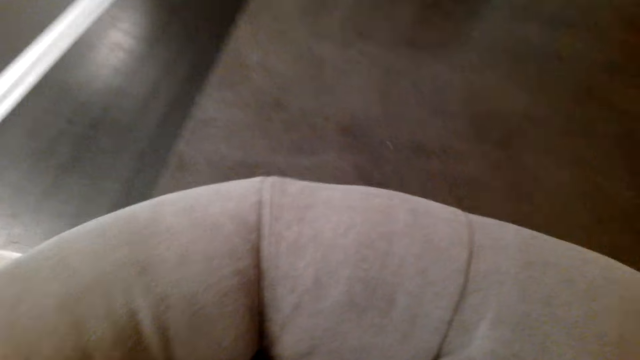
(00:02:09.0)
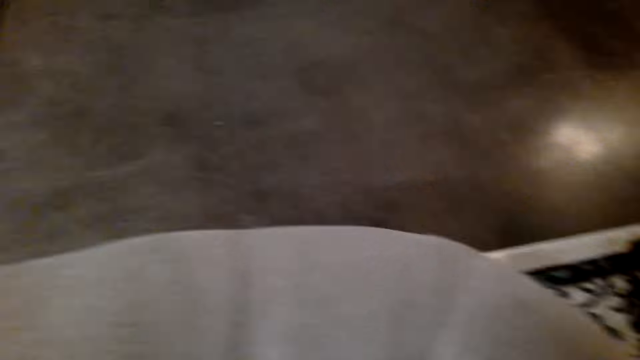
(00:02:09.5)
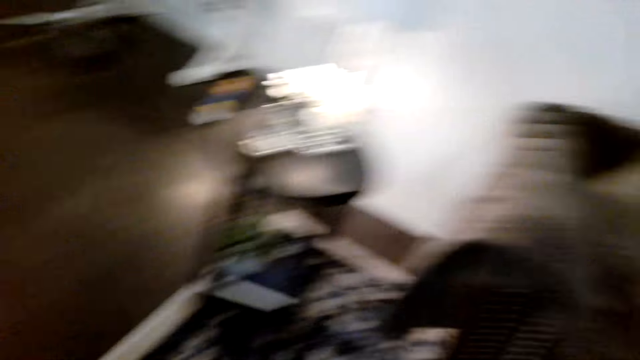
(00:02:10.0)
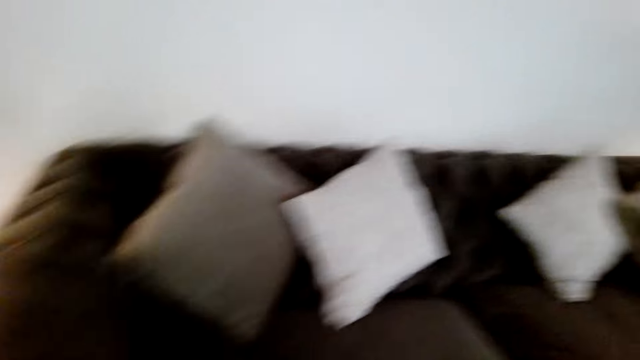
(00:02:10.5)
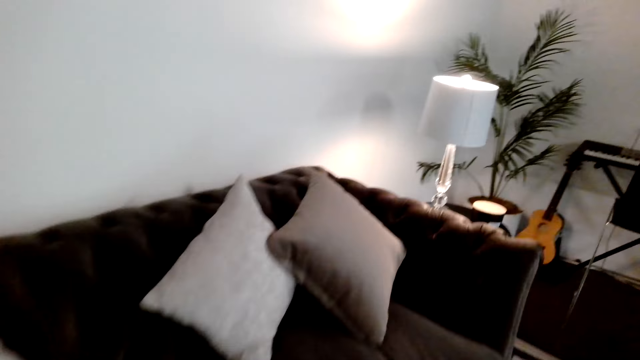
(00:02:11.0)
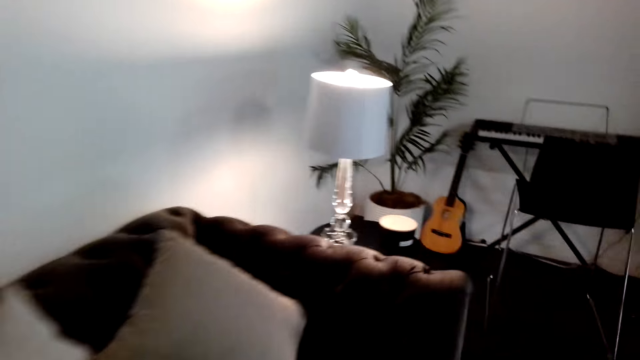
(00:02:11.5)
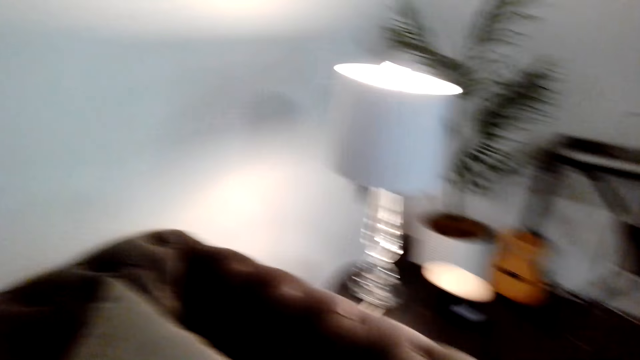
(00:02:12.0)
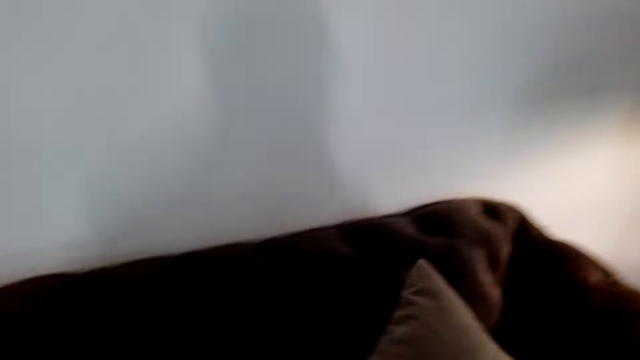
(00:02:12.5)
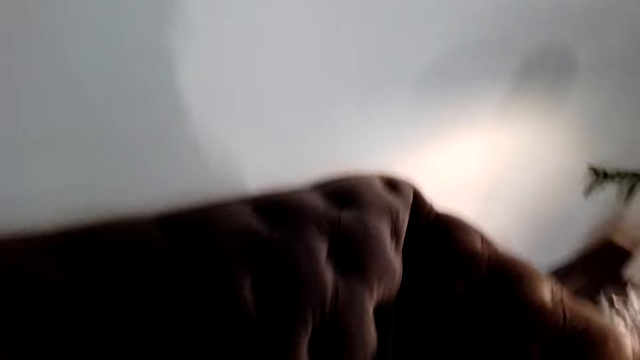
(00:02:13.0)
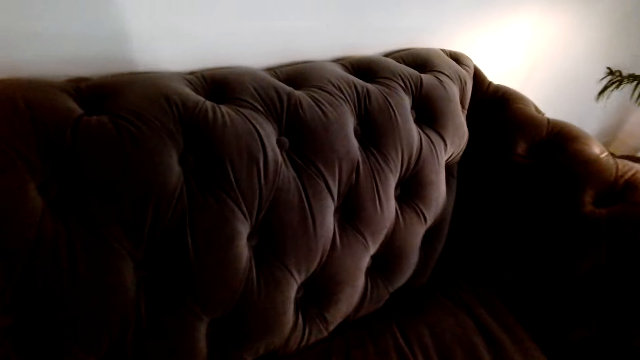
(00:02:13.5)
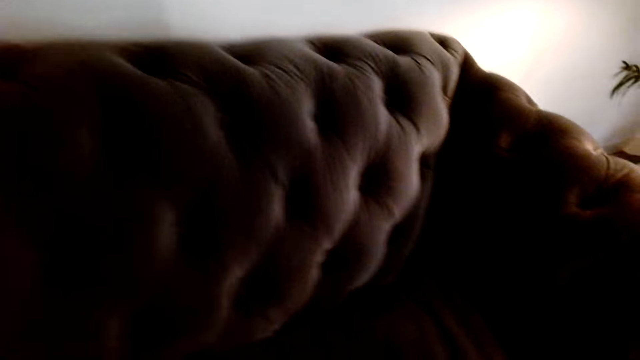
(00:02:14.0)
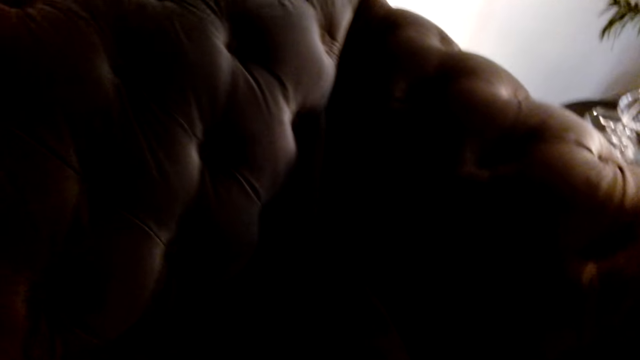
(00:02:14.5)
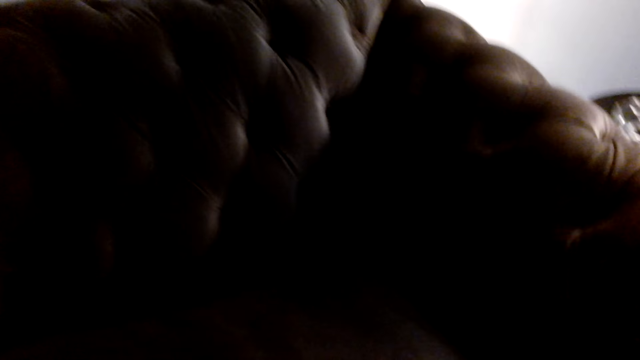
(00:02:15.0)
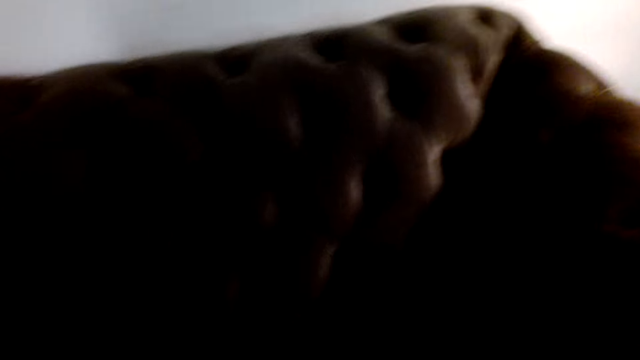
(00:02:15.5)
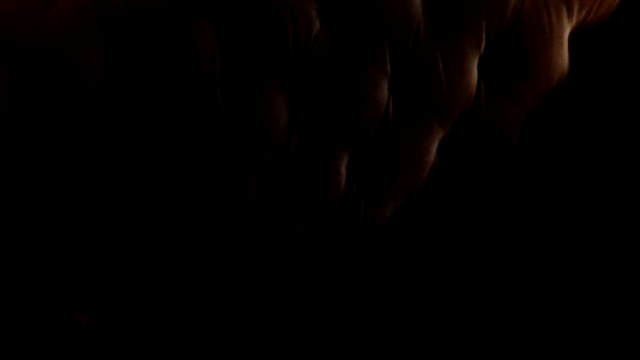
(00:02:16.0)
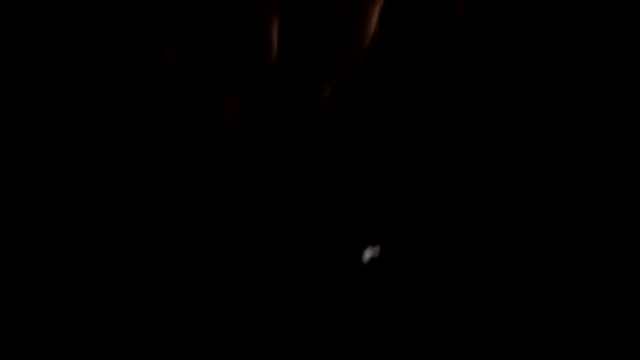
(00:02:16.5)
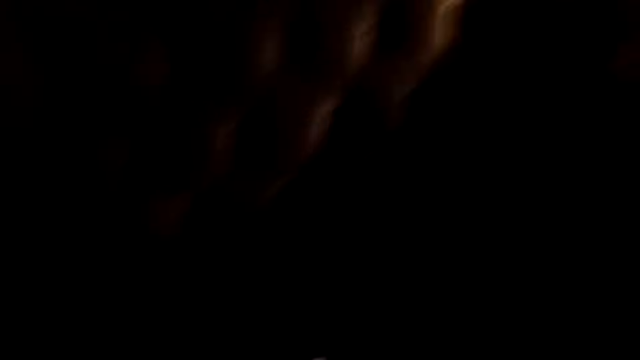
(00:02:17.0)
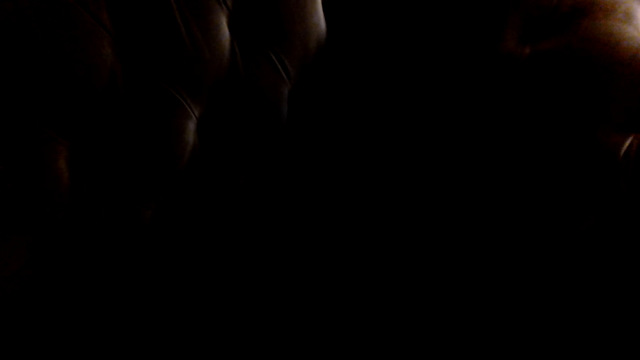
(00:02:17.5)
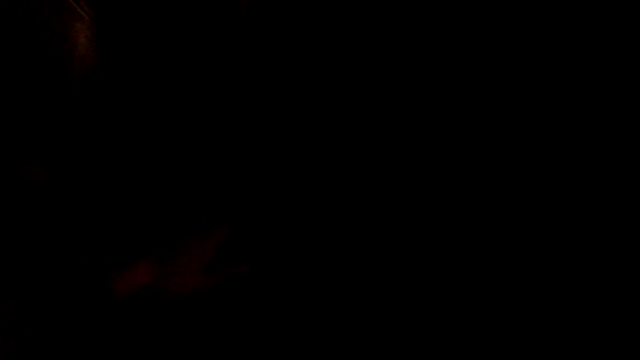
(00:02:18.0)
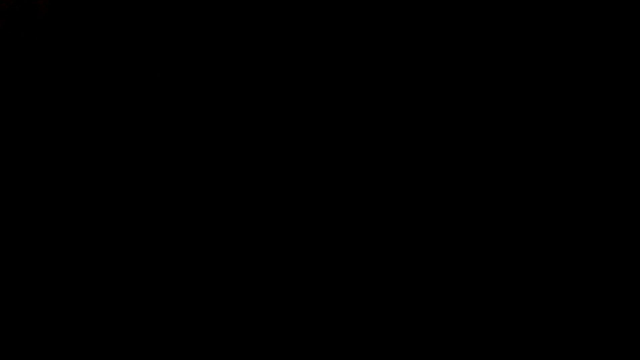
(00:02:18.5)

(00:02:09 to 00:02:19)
The camera wearer walks around in the room.

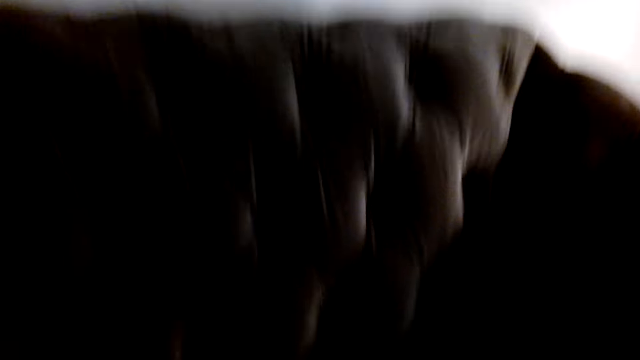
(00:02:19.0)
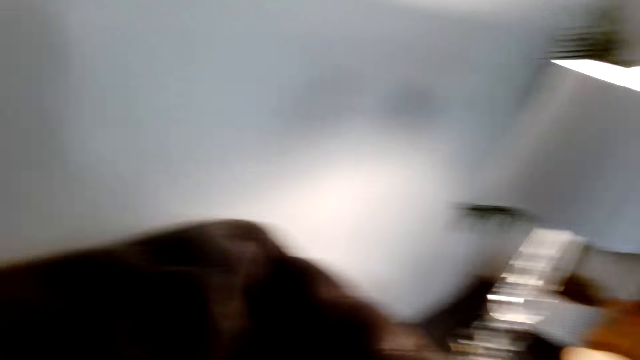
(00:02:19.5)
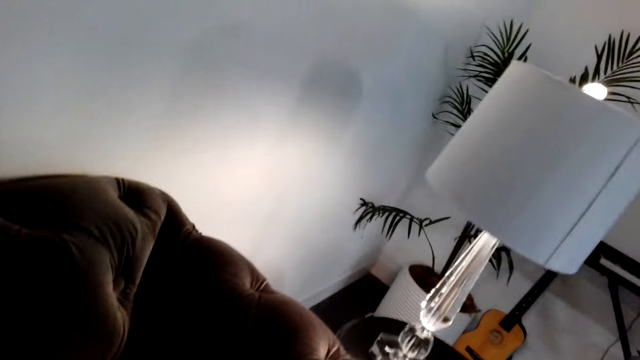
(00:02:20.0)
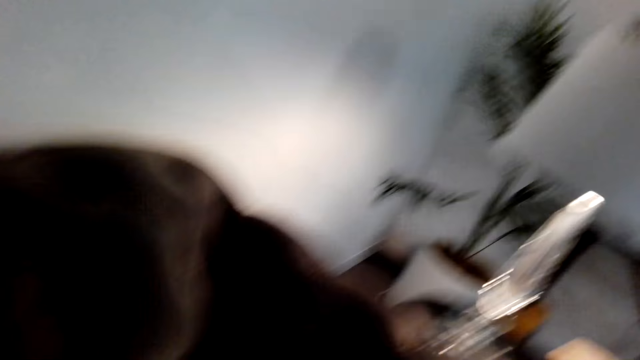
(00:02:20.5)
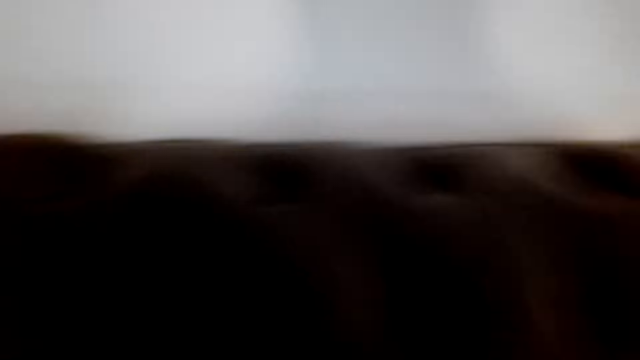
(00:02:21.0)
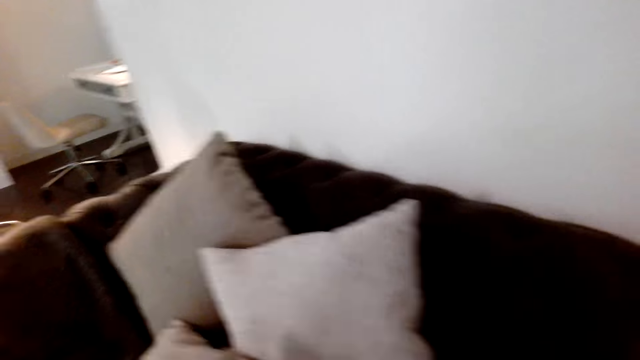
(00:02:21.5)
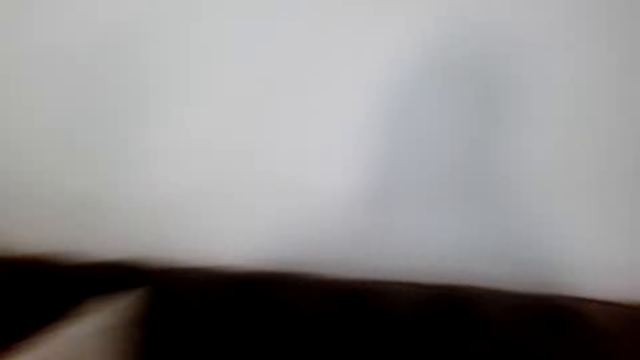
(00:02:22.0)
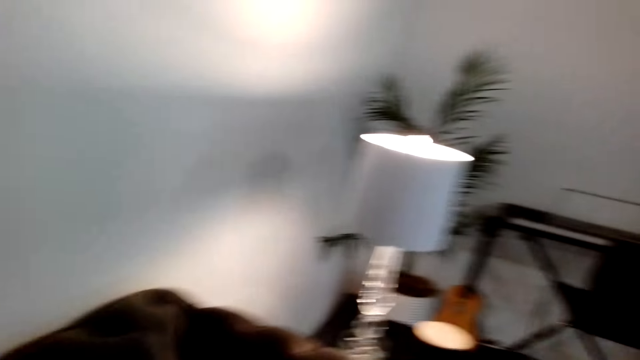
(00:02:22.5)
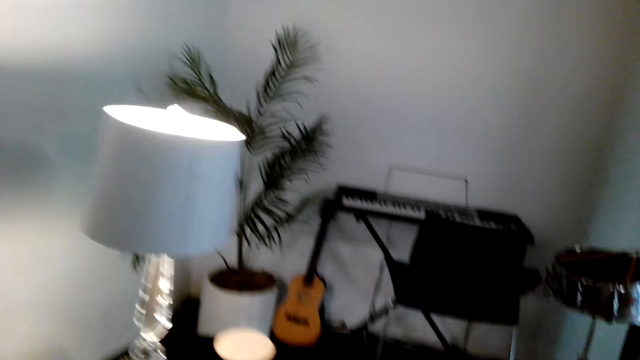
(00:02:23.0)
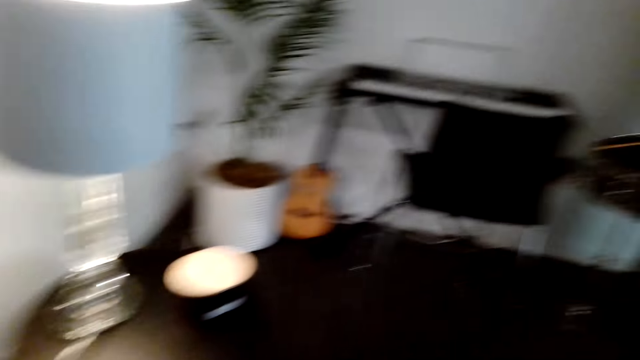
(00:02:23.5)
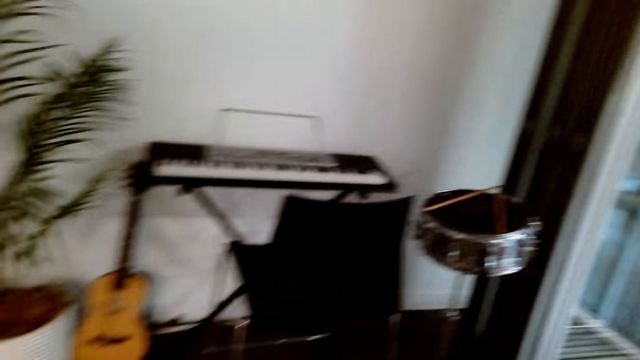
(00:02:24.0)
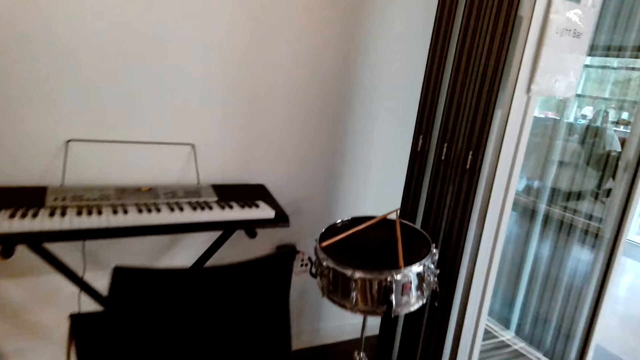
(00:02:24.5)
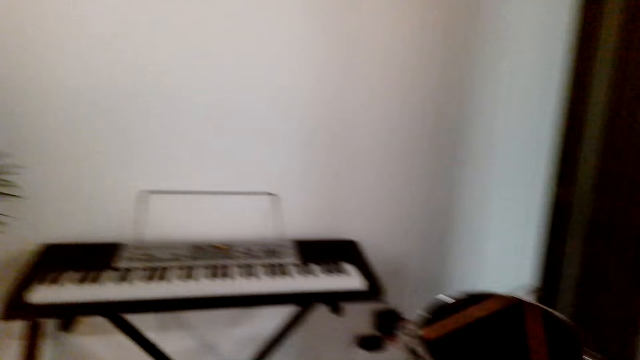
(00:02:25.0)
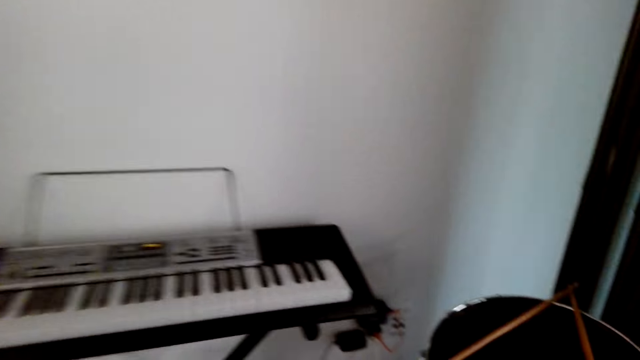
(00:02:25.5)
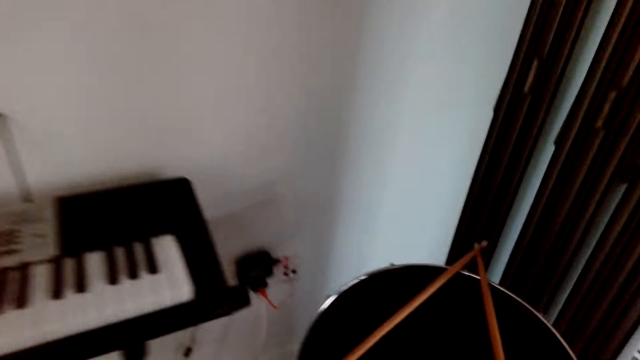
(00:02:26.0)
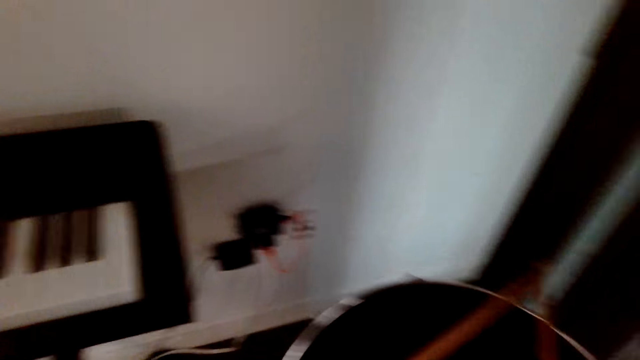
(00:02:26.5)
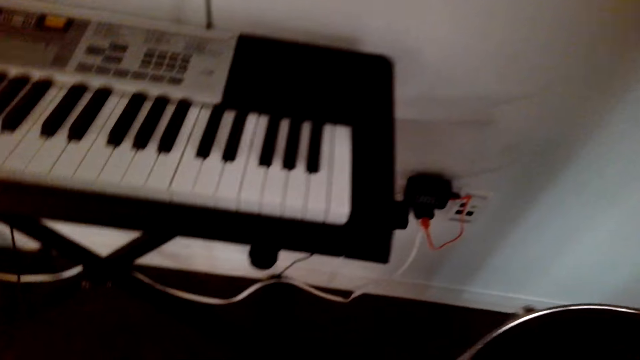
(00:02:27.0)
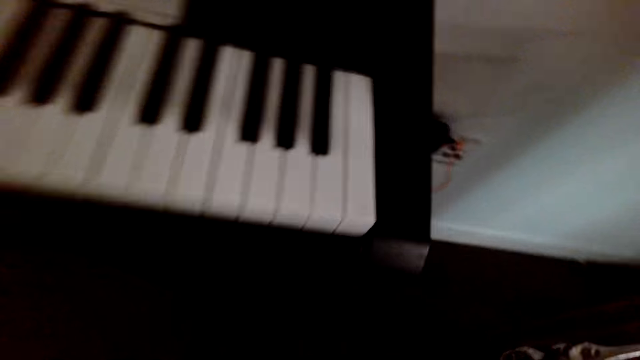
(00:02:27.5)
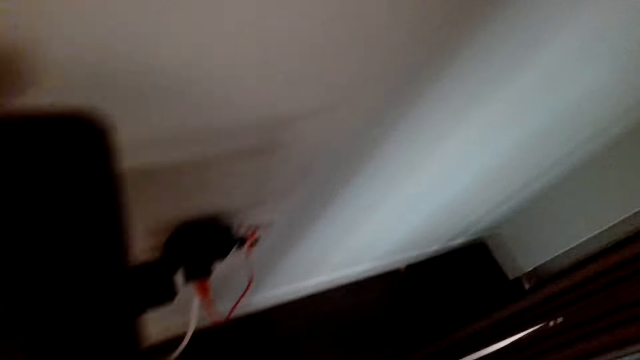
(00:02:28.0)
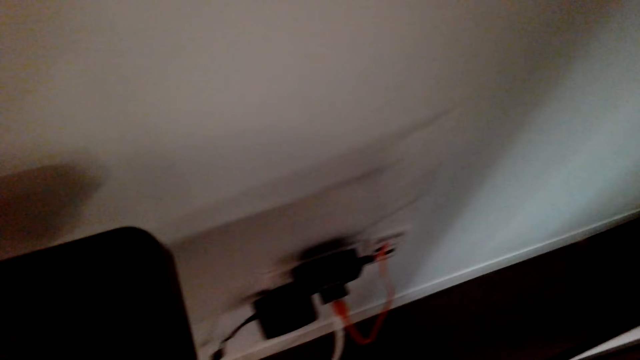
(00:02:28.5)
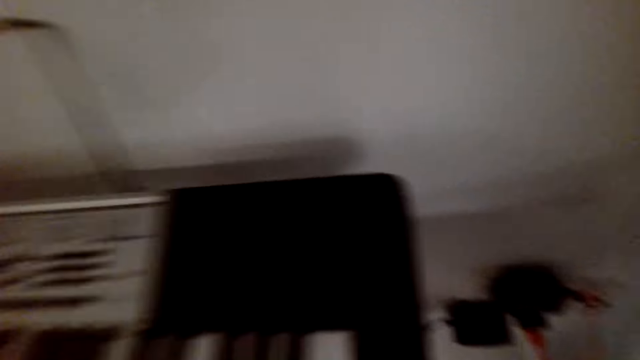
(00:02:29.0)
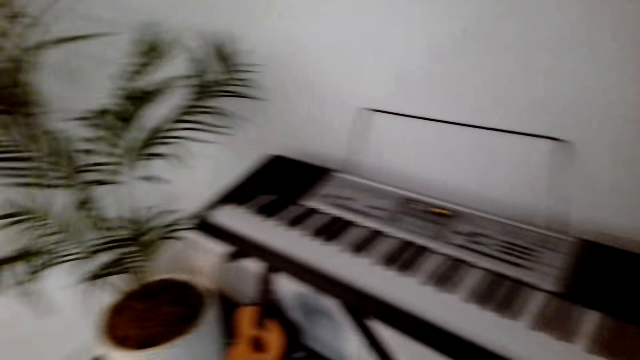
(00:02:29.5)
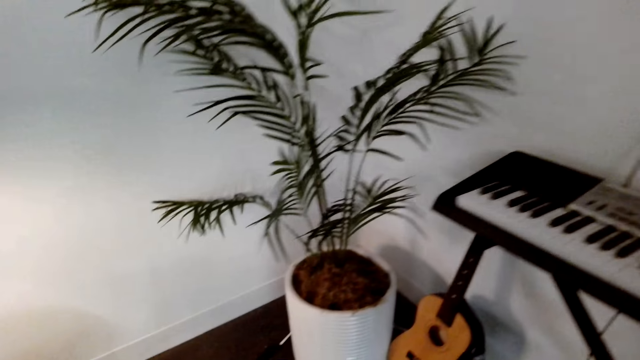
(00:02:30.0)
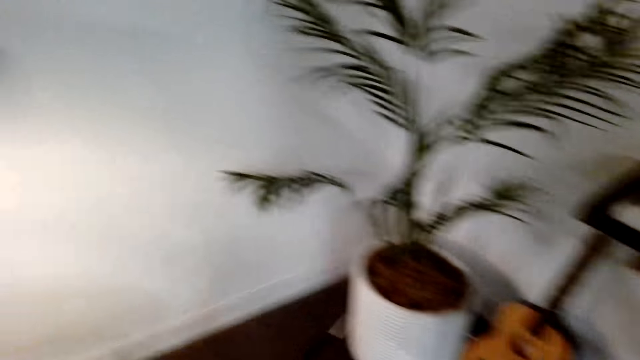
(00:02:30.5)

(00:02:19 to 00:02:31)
The camera wearer moves cushions on the sofa. They search on the sofa. They walk towards the piano. They look at the wall socket.
